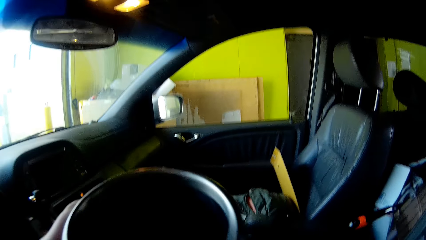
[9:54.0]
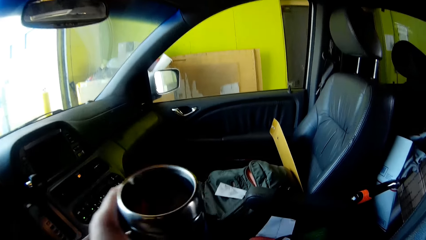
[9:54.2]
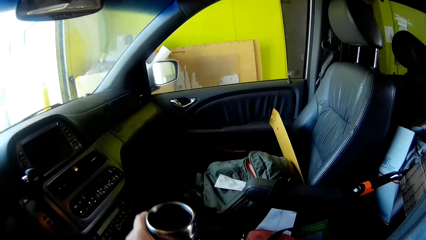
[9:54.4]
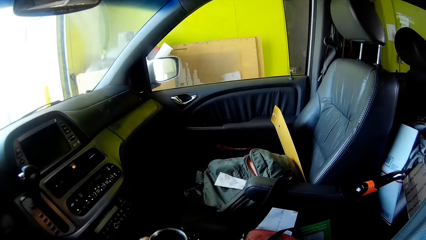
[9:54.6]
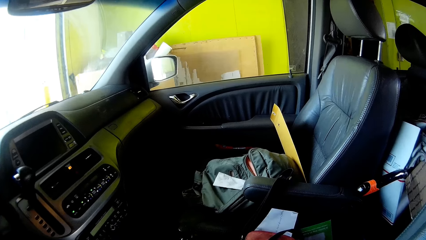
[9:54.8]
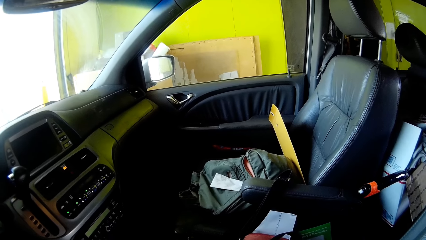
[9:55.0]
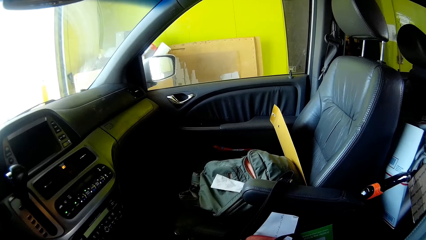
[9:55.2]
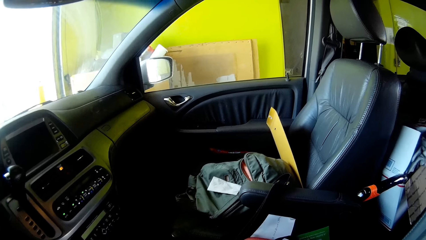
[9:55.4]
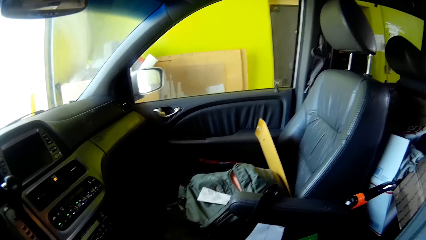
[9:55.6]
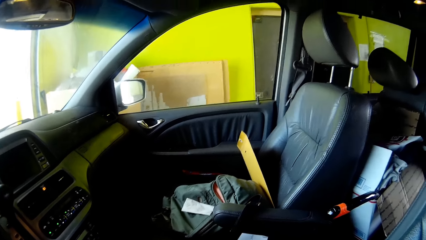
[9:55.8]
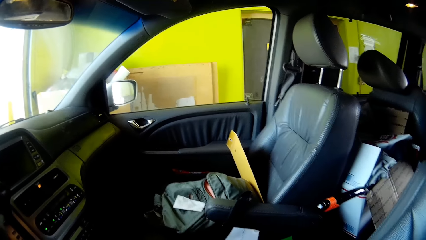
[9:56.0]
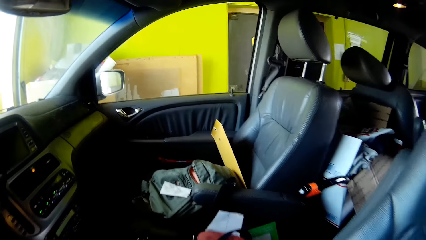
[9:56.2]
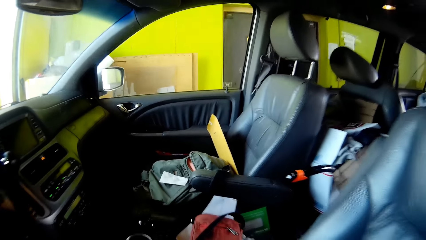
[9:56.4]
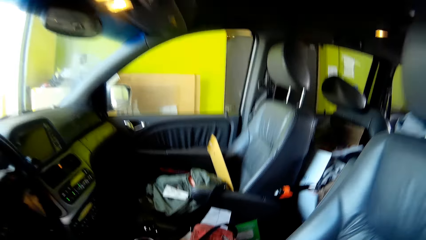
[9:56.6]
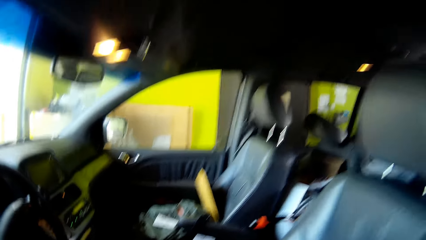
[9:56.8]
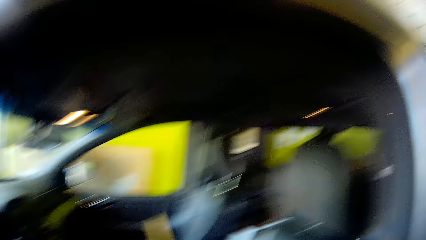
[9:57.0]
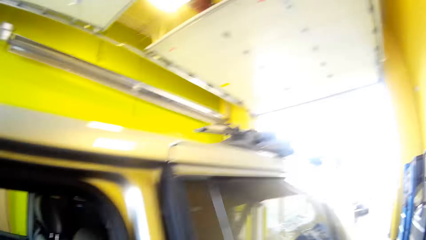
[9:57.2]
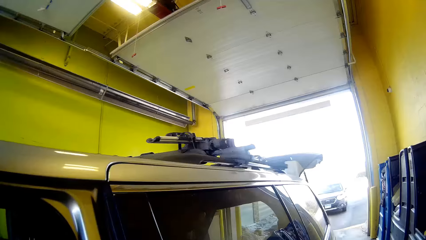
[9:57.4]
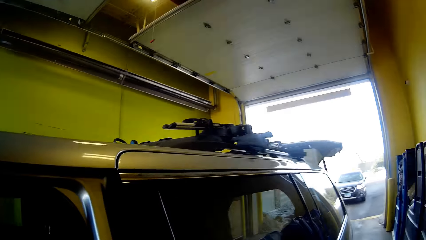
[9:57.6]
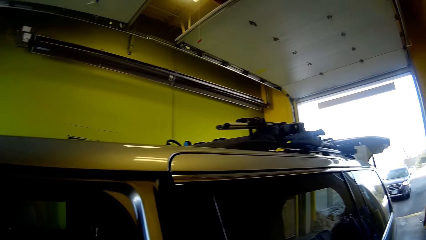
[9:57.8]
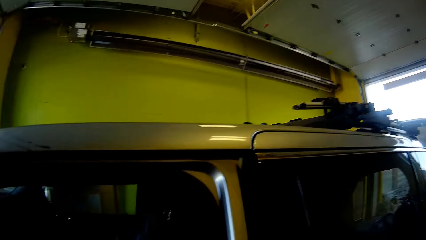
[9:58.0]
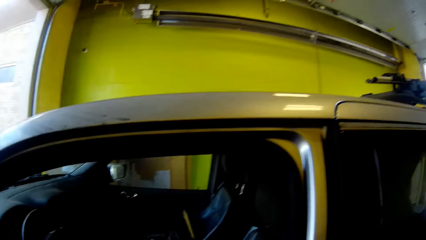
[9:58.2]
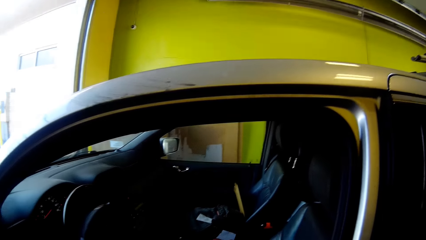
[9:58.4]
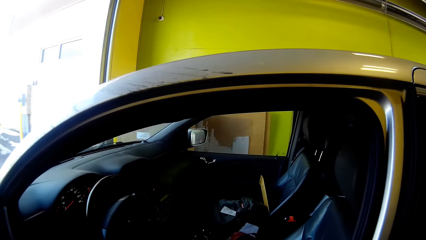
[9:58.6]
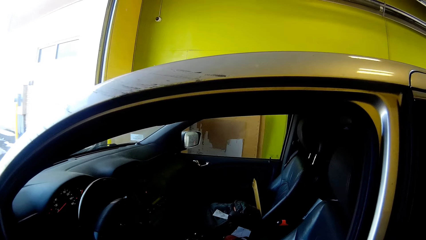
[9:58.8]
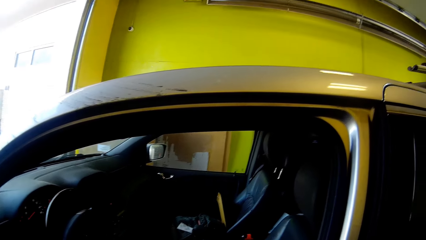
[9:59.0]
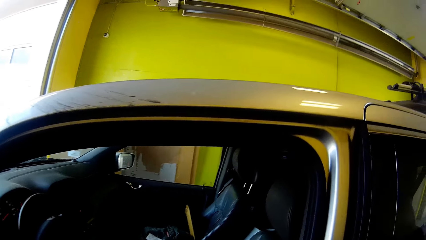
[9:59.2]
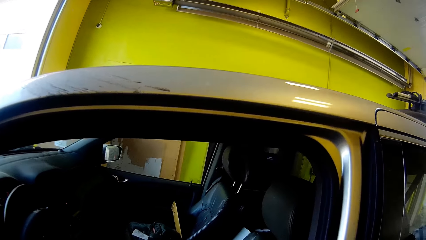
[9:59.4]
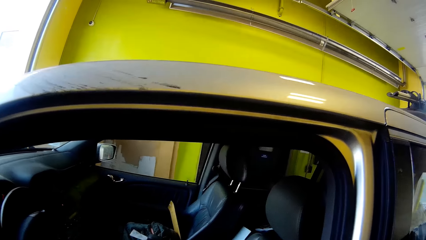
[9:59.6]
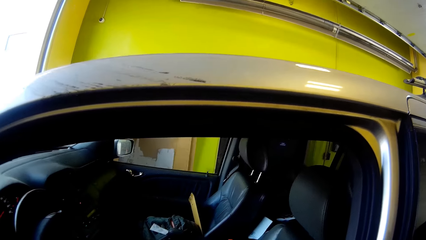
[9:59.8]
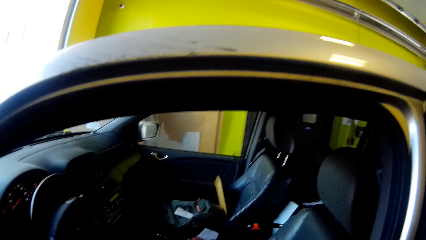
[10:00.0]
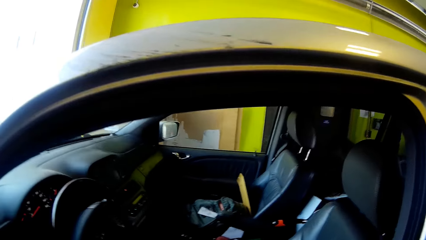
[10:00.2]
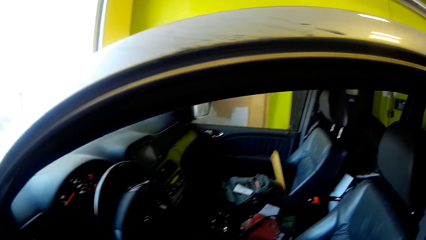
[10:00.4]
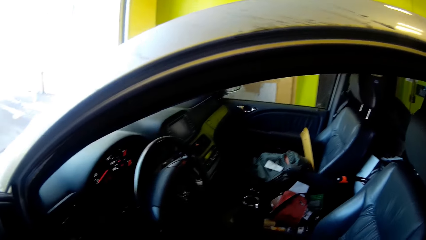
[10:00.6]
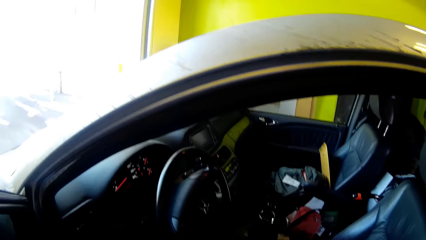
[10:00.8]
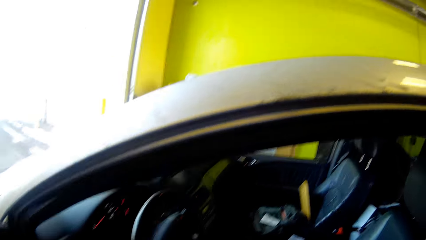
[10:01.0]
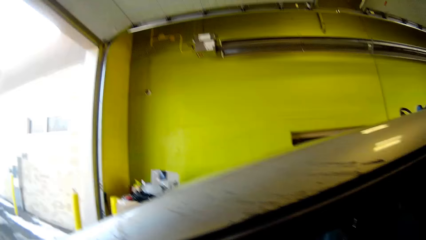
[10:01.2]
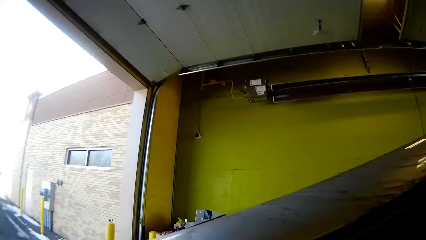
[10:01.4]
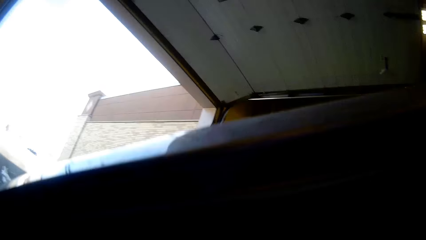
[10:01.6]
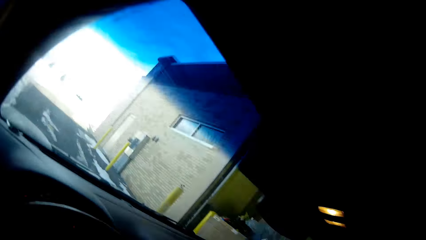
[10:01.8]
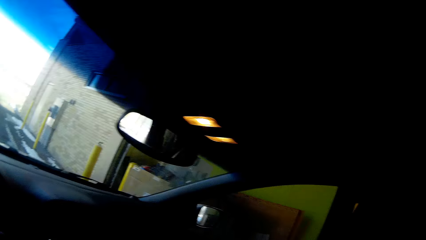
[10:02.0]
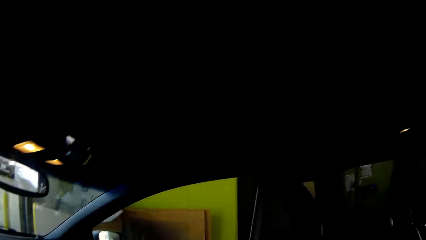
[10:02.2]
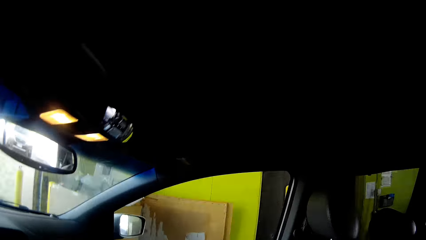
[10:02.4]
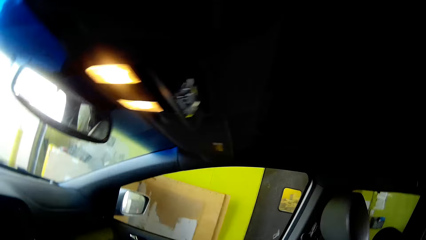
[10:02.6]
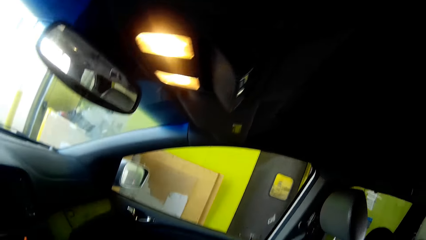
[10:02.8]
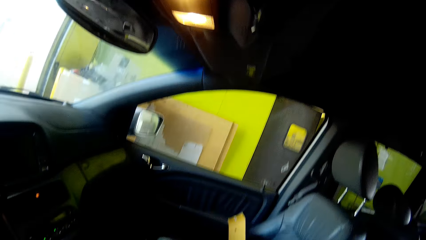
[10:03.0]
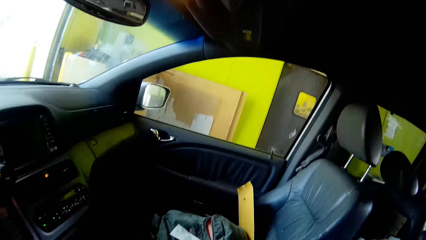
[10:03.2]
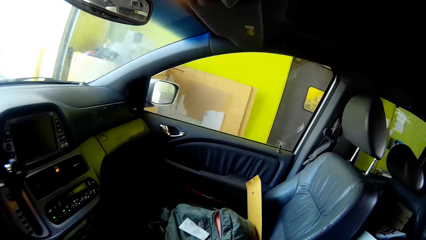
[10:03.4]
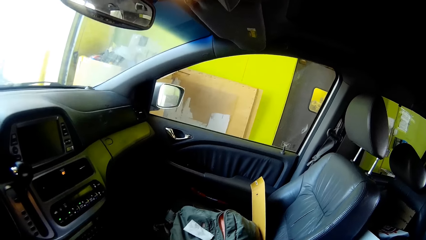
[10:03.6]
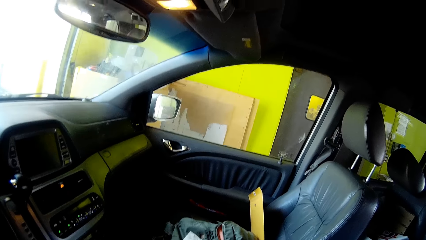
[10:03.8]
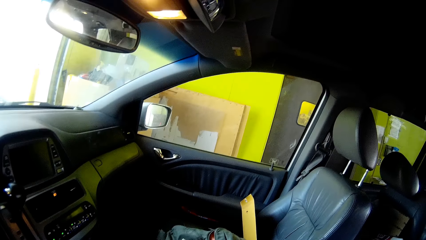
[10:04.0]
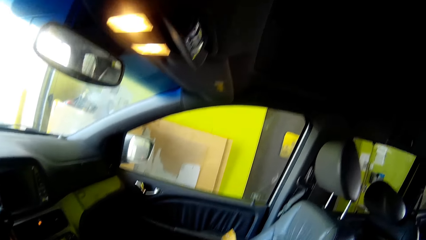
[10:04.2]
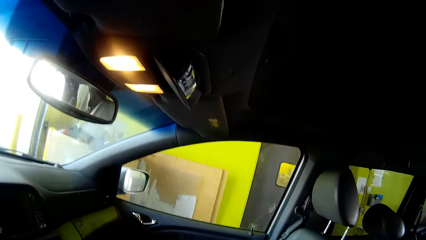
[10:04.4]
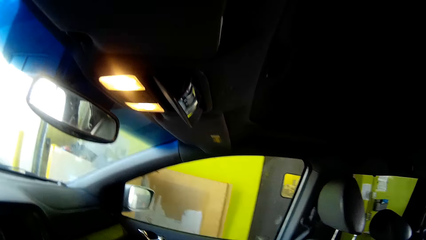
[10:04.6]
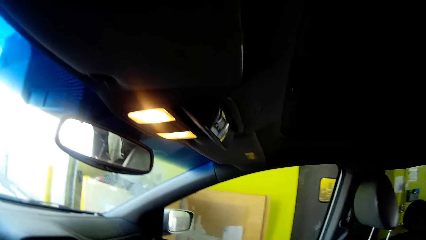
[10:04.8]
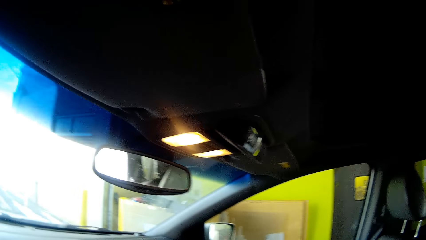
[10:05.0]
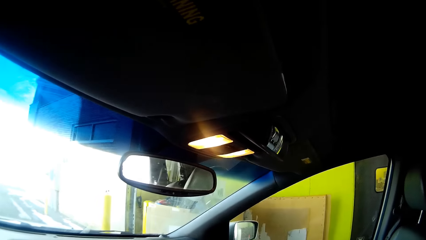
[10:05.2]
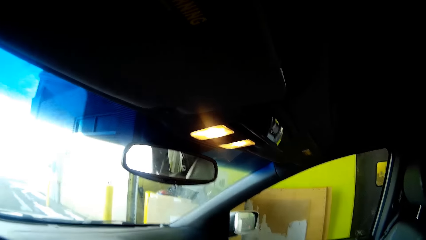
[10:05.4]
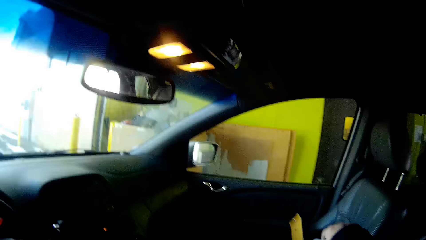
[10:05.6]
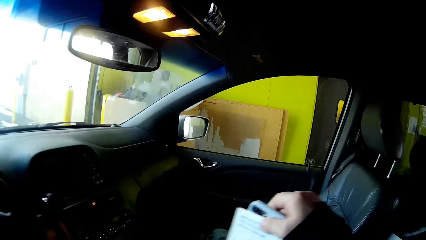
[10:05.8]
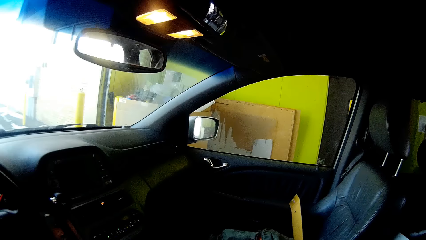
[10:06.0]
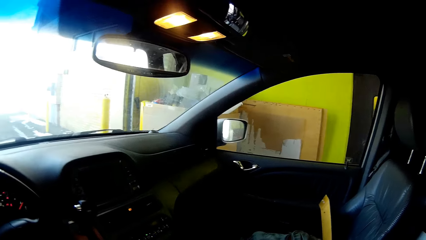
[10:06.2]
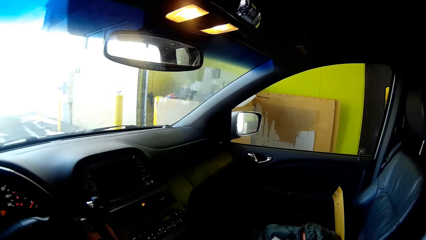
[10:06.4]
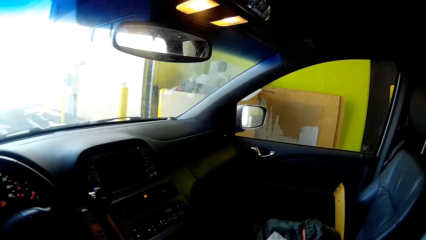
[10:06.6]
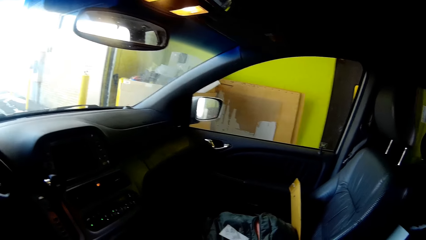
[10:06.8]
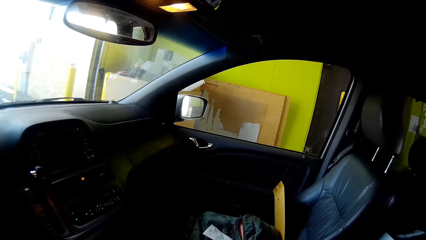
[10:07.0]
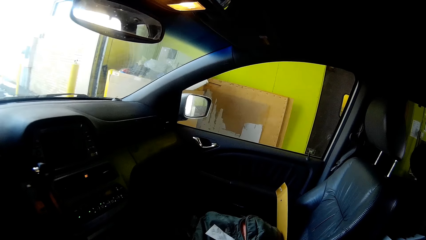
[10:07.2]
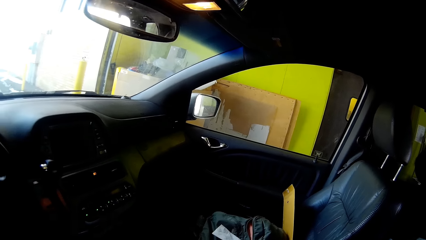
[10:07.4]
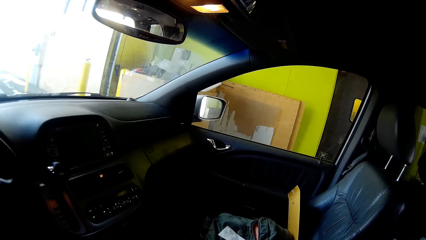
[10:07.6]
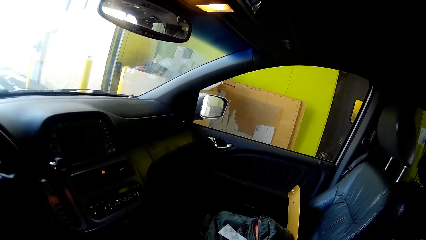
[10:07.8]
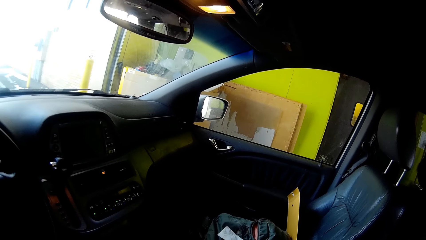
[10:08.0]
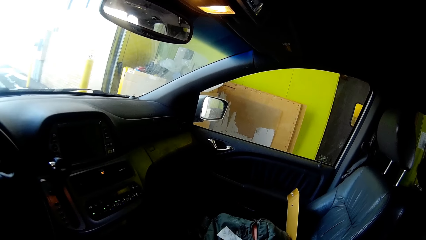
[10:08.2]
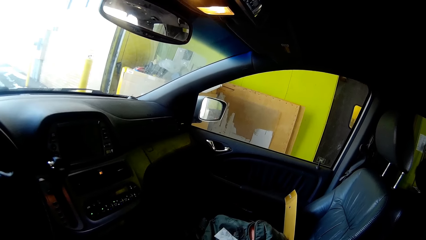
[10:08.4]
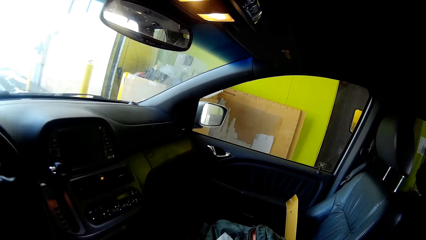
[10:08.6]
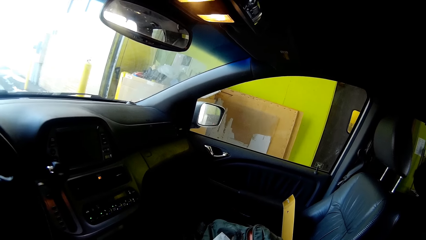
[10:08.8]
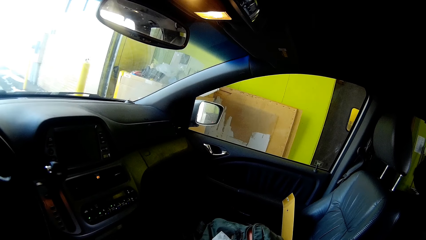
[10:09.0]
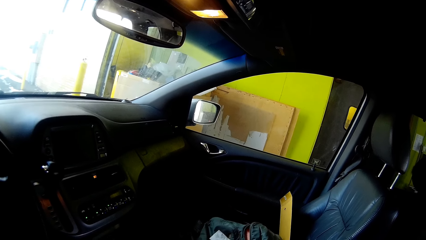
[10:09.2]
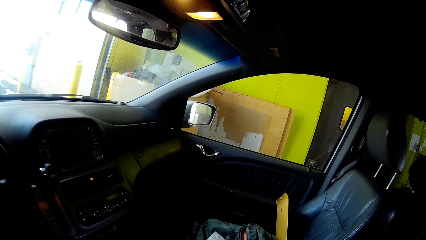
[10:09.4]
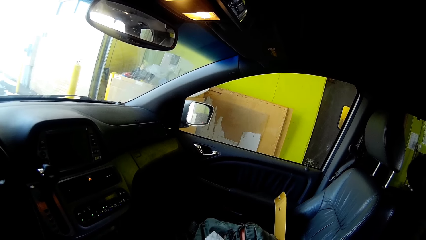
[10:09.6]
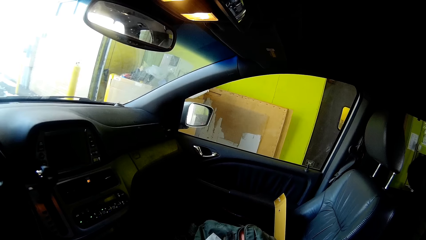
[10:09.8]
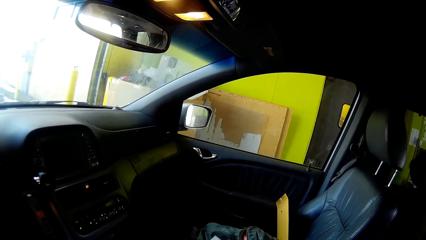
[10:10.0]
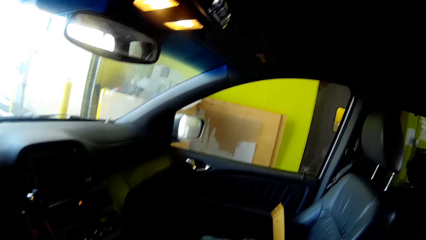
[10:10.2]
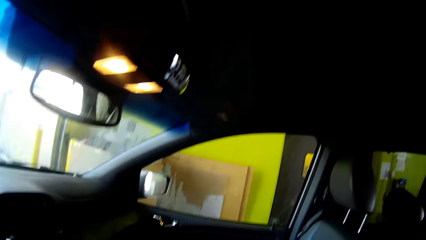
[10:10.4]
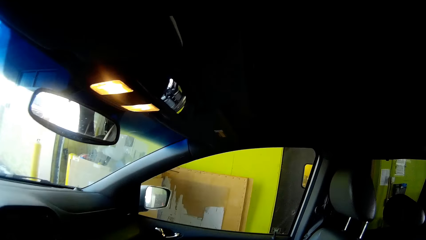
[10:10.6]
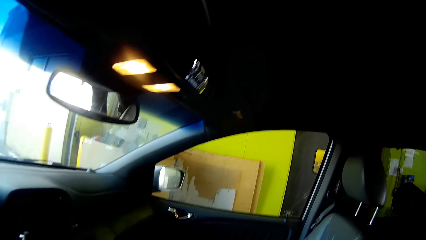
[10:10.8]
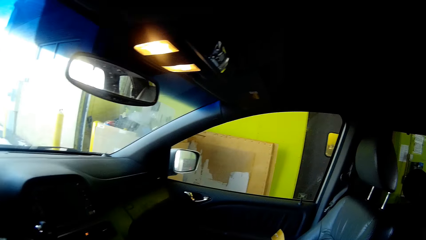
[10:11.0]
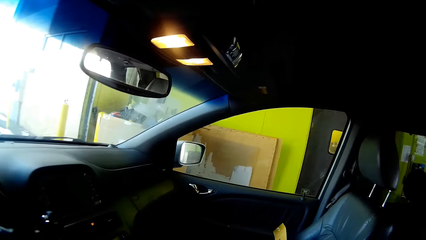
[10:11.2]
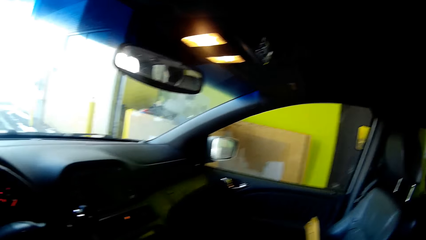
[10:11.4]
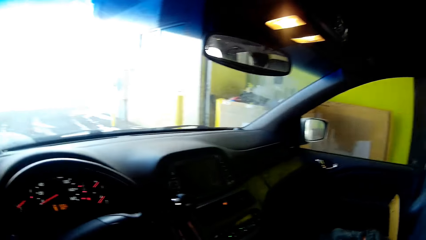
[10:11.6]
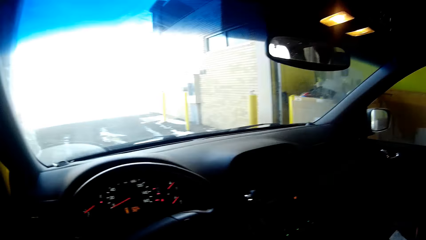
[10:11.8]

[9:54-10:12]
The camera wearer puts the bottle in the car. They enter the car. They put on the seat belt.
